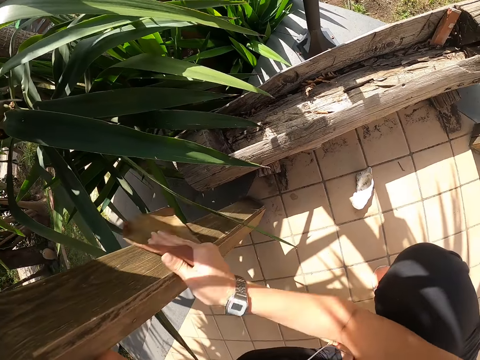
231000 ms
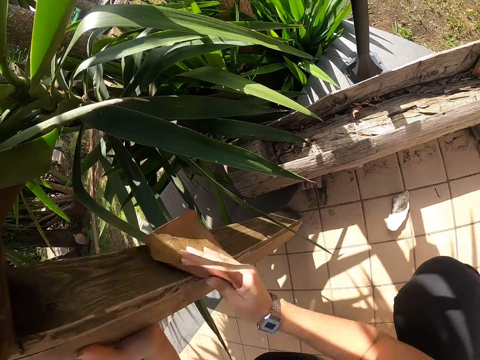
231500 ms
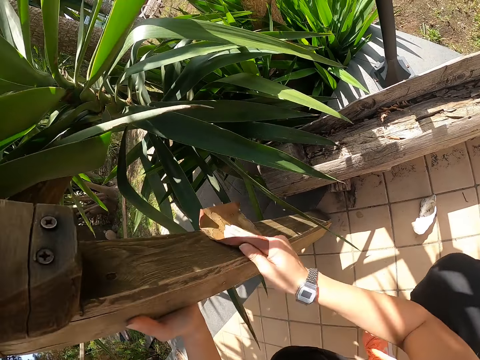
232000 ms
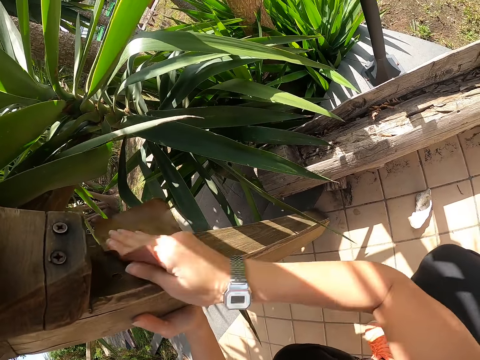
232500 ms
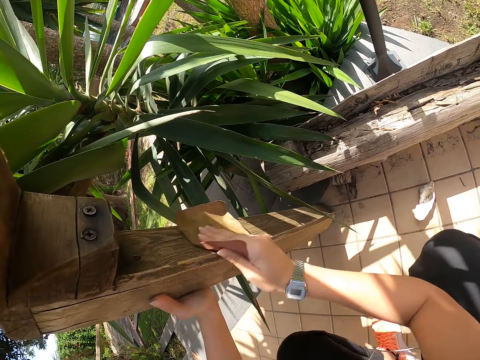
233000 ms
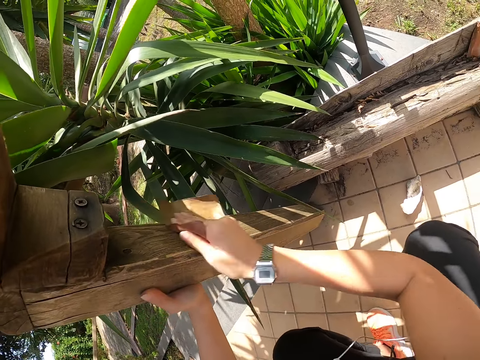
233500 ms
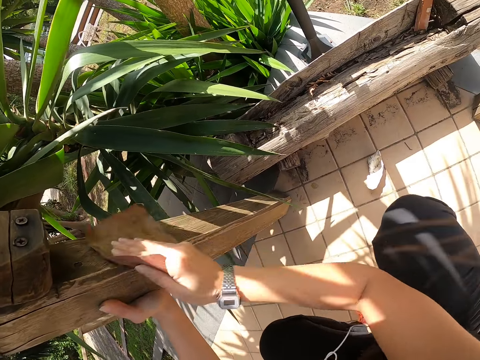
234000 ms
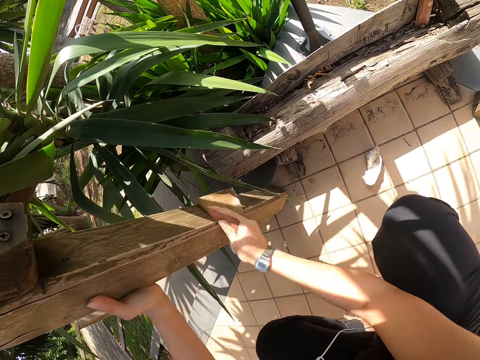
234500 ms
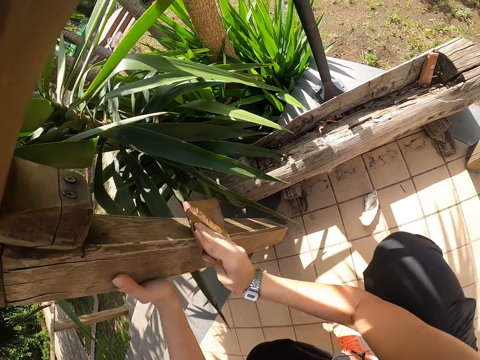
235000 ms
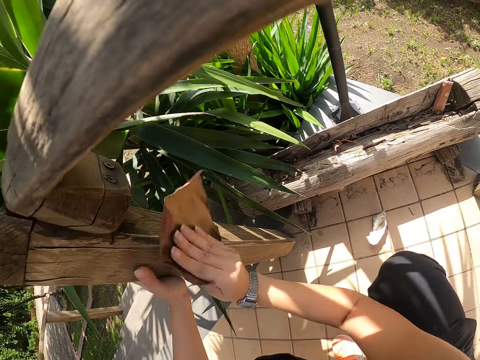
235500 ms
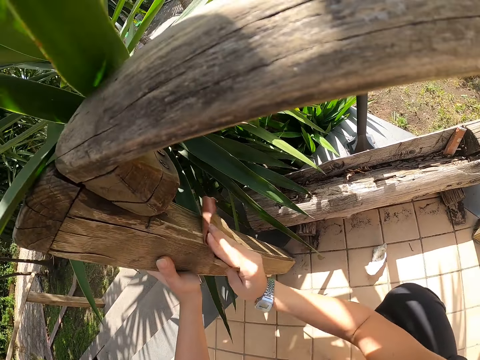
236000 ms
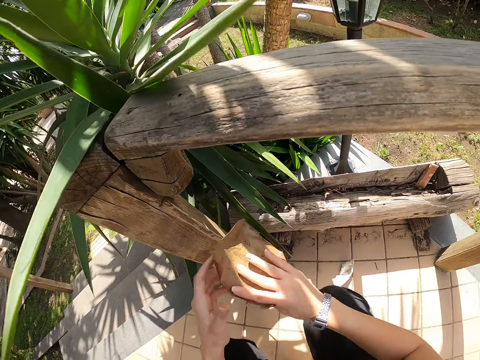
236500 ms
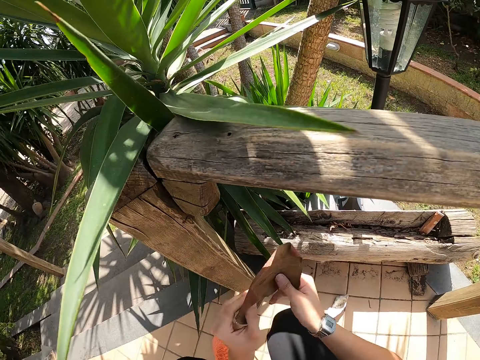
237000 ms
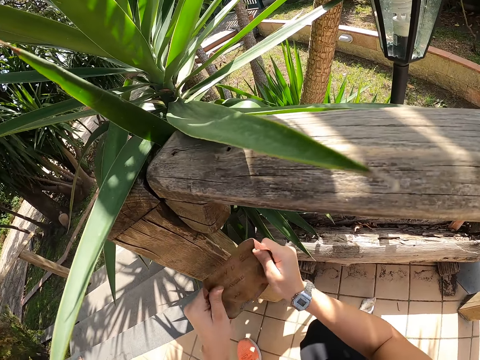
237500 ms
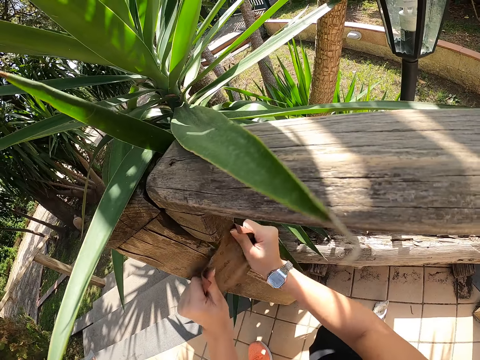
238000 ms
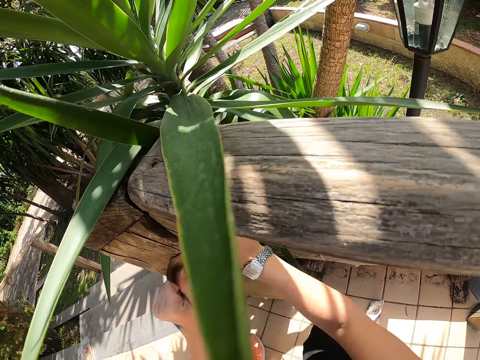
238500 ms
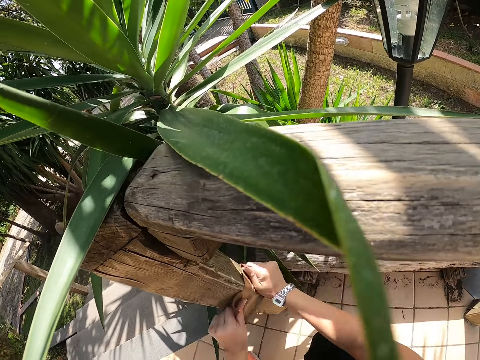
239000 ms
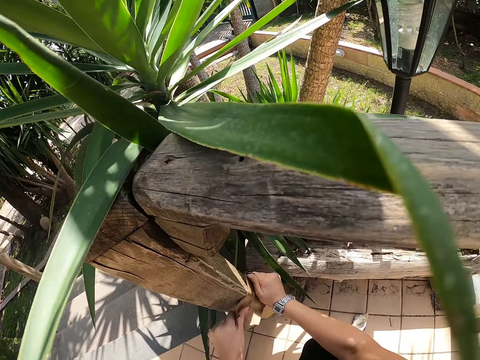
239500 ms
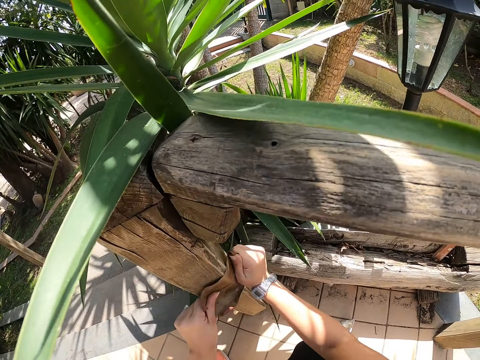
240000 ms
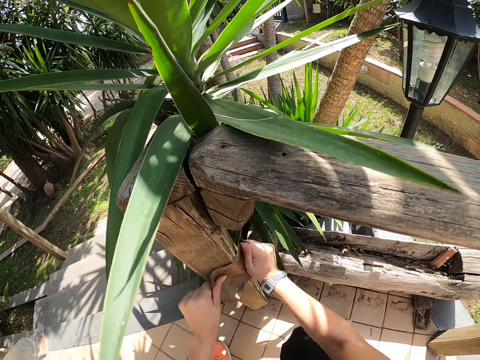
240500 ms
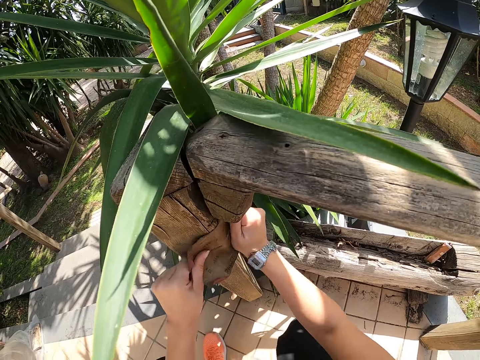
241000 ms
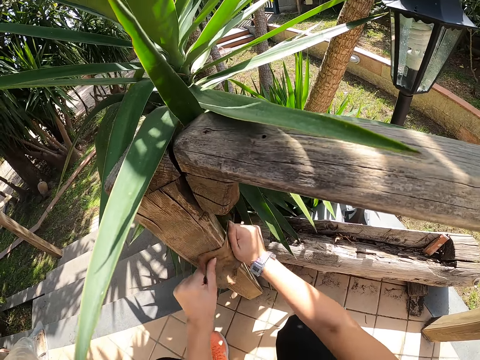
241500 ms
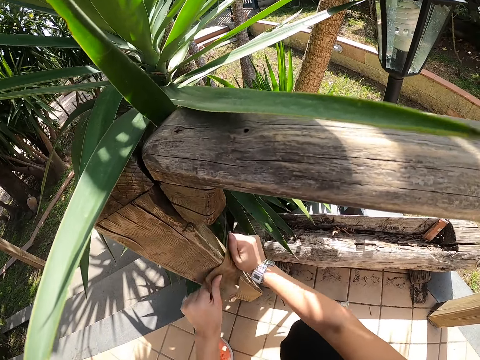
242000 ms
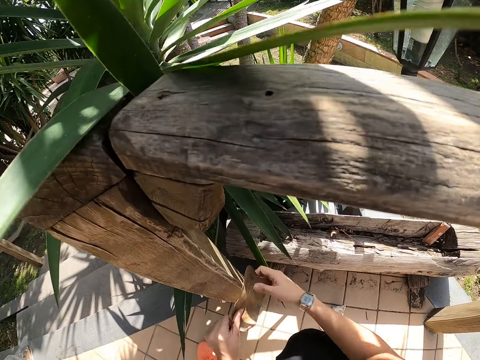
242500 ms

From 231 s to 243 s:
The camera wearer turns the sandpaper. They adjust the sandpaper with both hands. They hold the sandpaper with both hands. They scrub the wood with both hands.

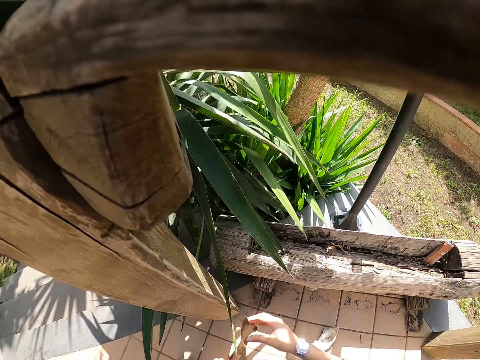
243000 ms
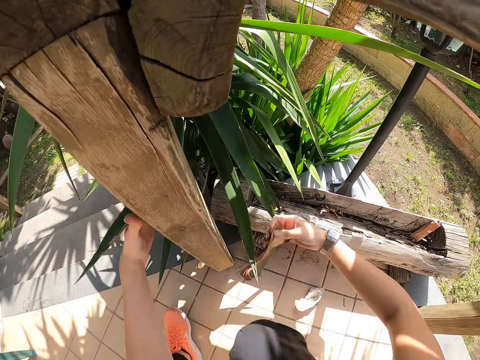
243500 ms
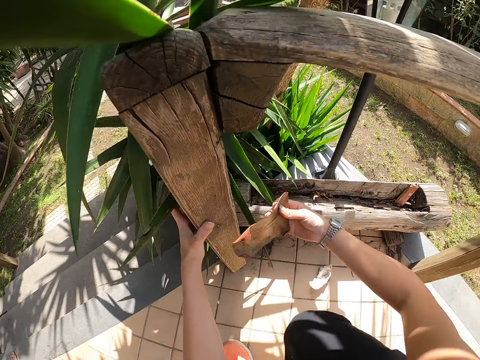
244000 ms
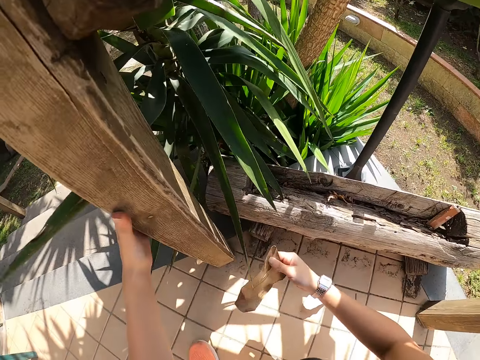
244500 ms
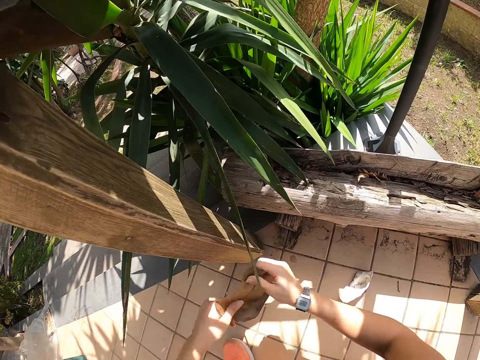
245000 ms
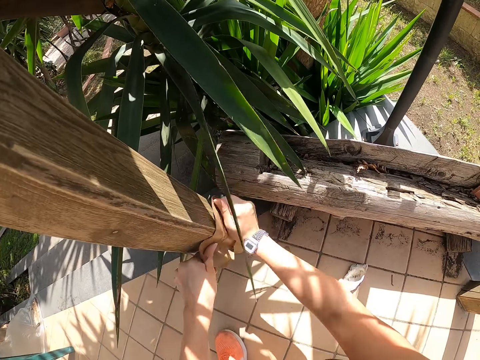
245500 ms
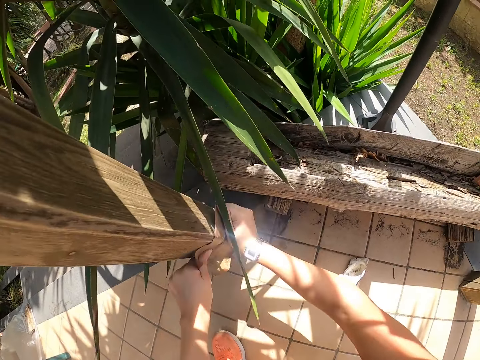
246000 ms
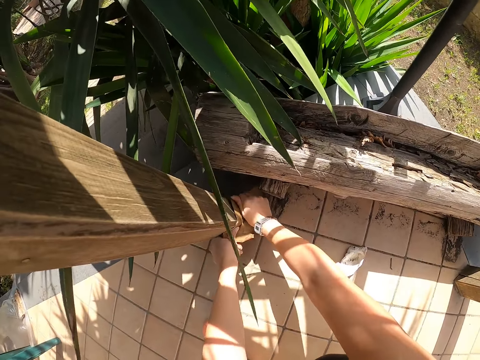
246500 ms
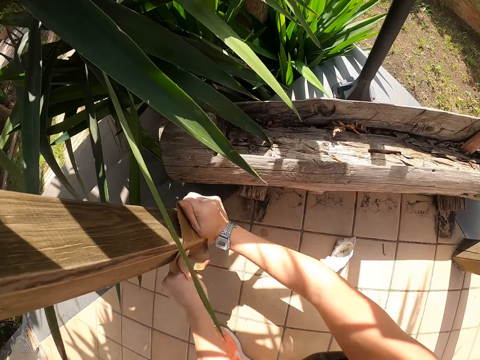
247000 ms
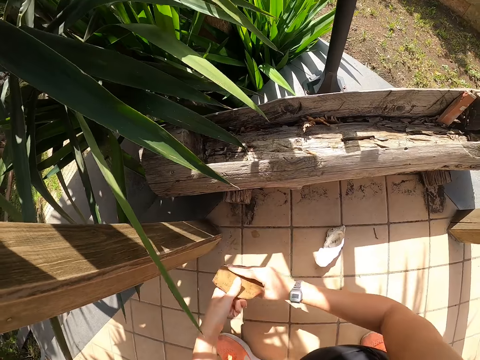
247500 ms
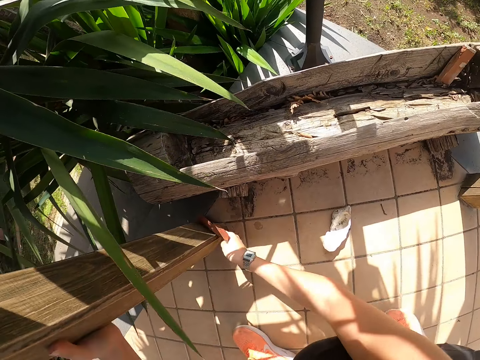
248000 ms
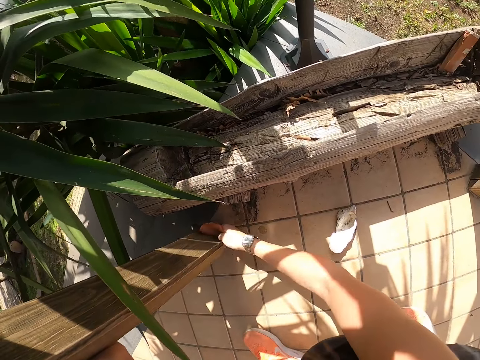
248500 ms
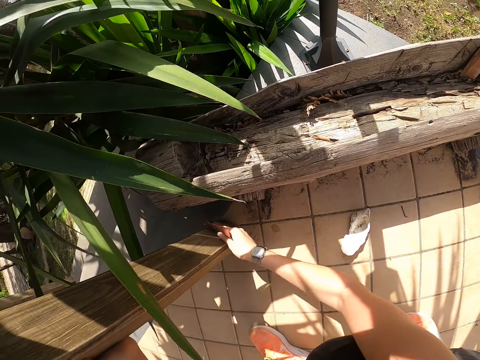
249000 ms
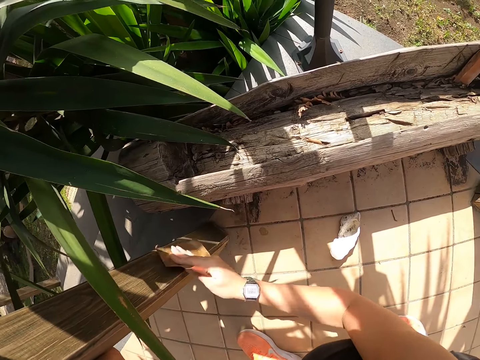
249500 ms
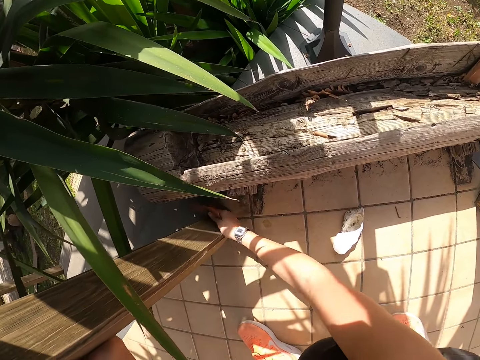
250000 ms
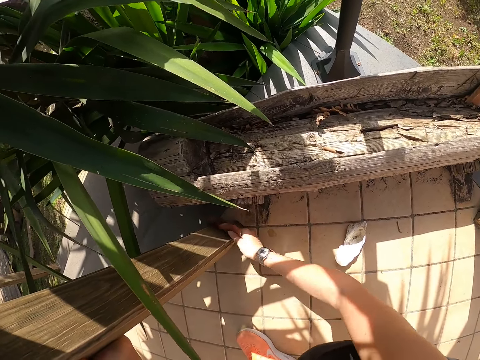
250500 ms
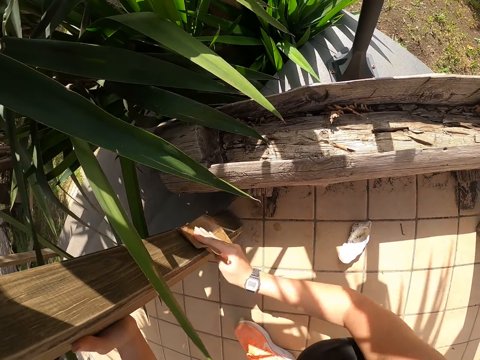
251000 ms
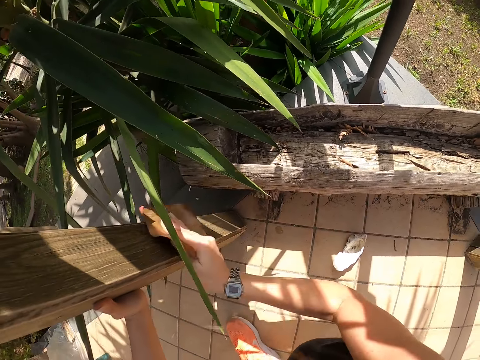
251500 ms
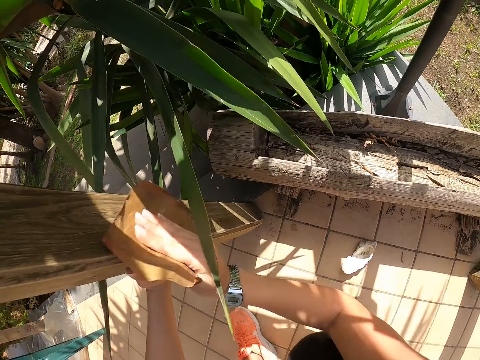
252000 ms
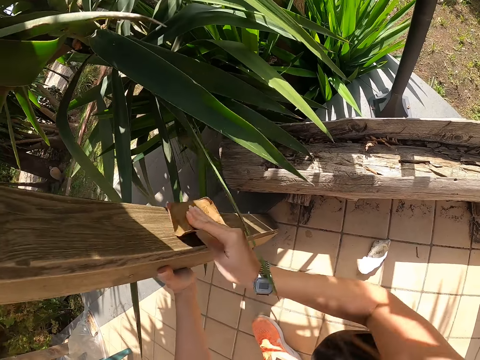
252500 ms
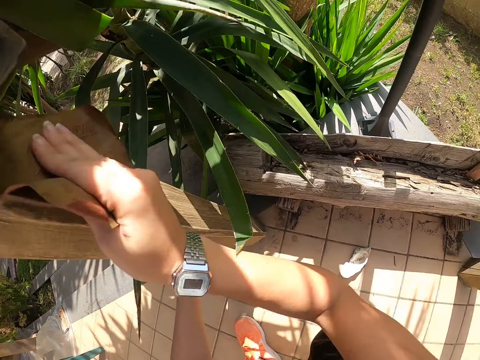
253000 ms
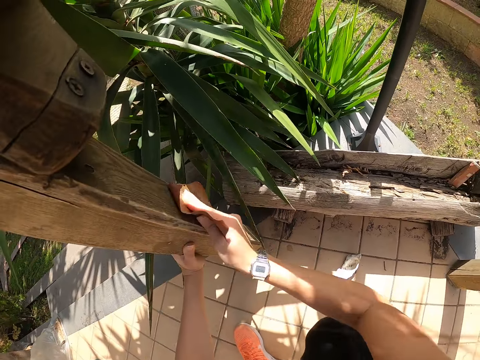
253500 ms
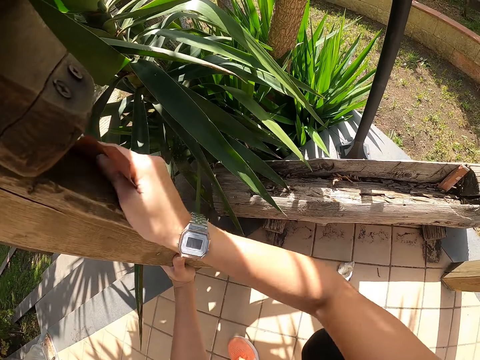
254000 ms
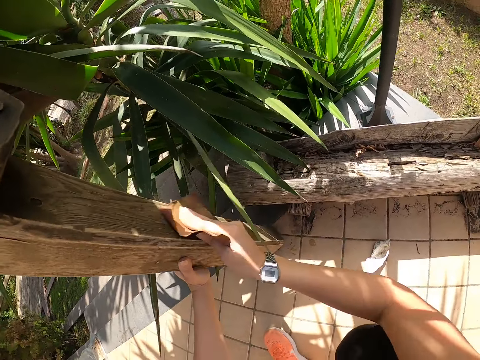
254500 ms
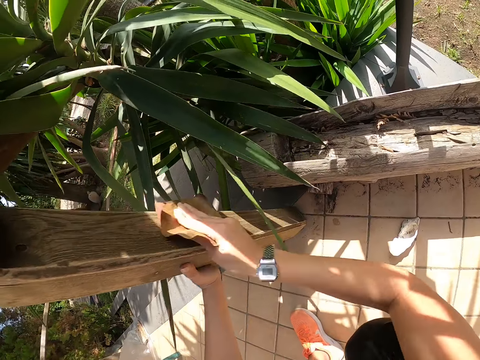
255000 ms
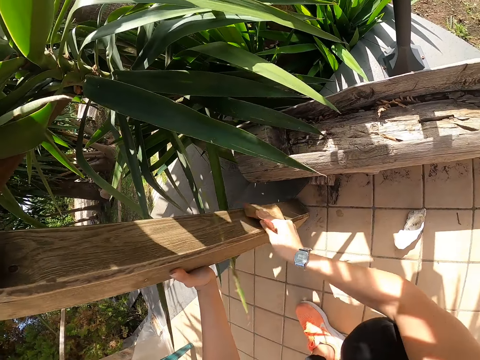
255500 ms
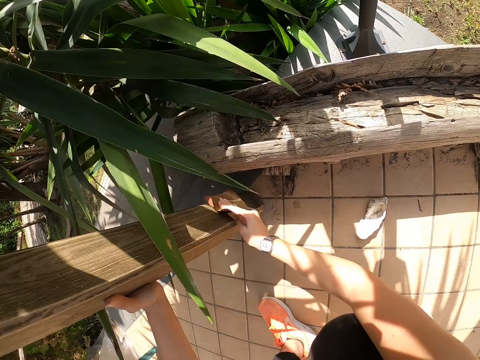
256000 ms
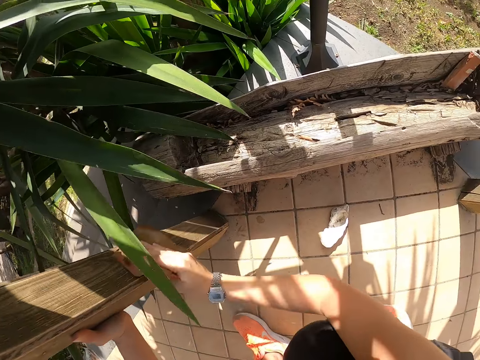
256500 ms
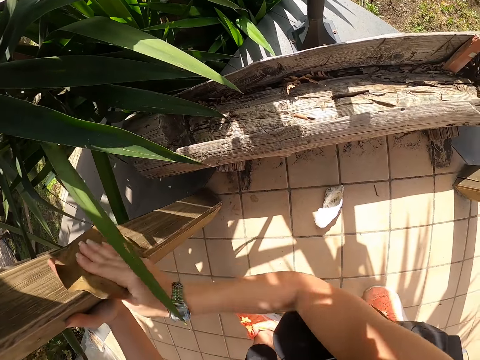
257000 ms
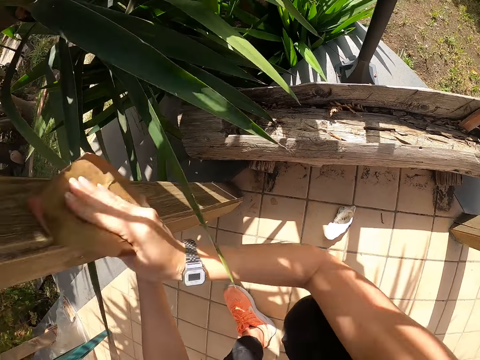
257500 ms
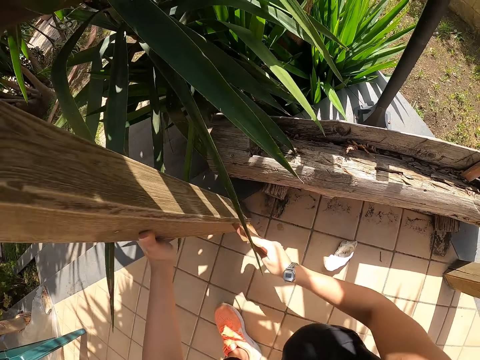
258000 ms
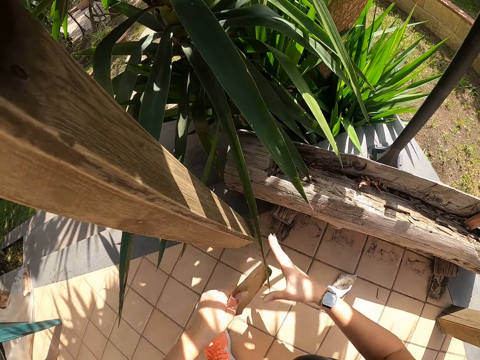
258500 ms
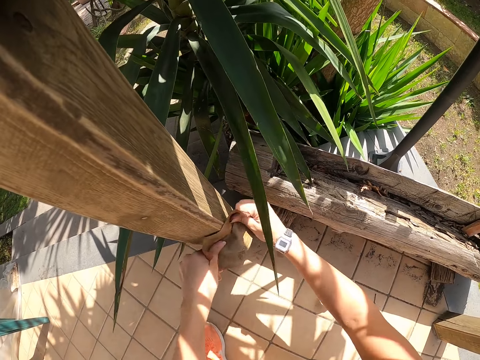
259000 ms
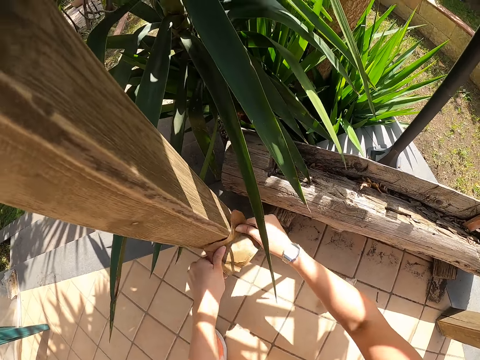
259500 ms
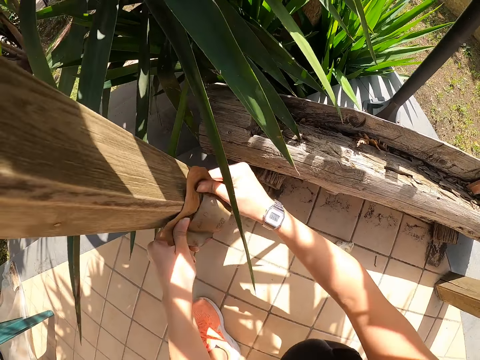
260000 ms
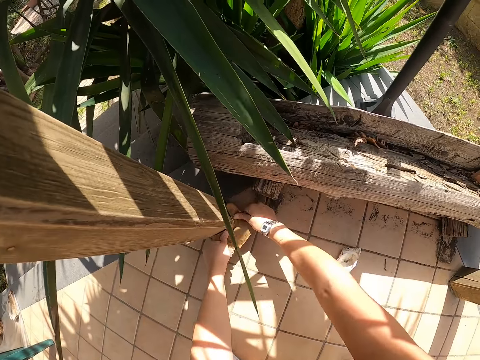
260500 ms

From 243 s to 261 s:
The camera wearer holds the wood with the left hand. They feel the wood with the hands. They hold the sandpaper with both hands. They smoothen the wood with the sandpaper with both hands. They hold the wood with the right hand. They scrub the wood with the right hand. They hold the sandpaper with both hands.
